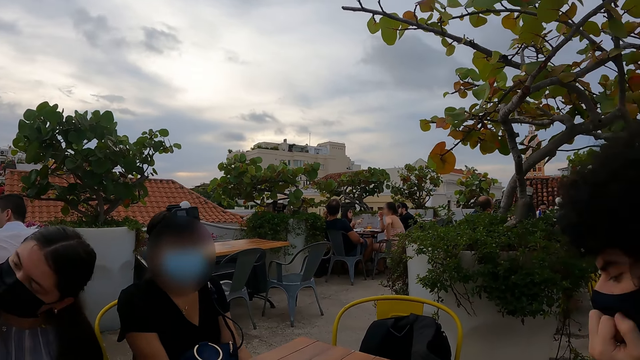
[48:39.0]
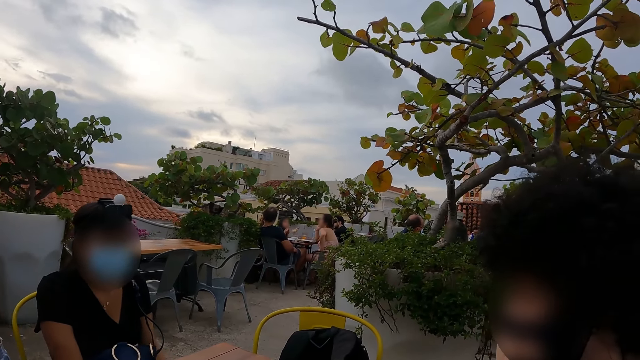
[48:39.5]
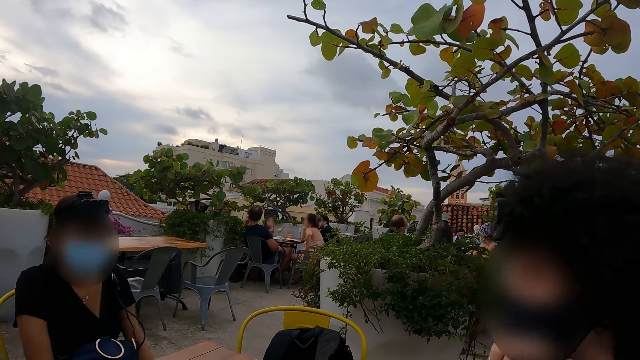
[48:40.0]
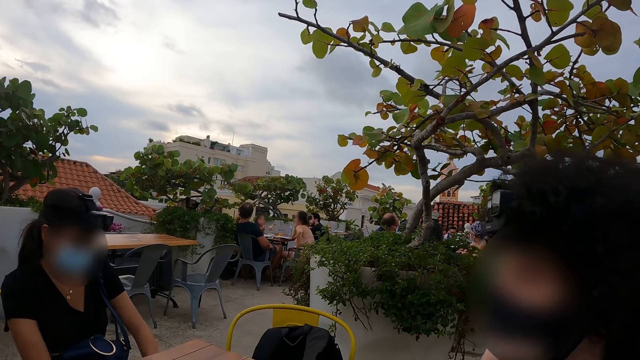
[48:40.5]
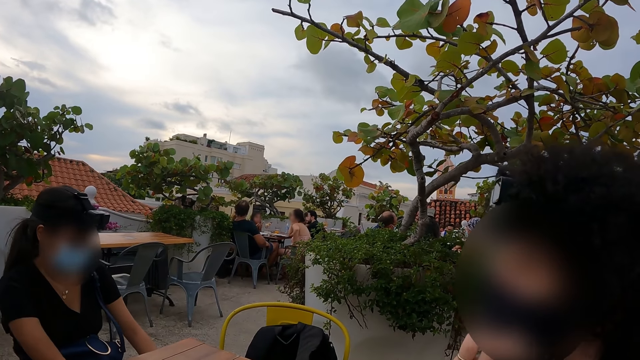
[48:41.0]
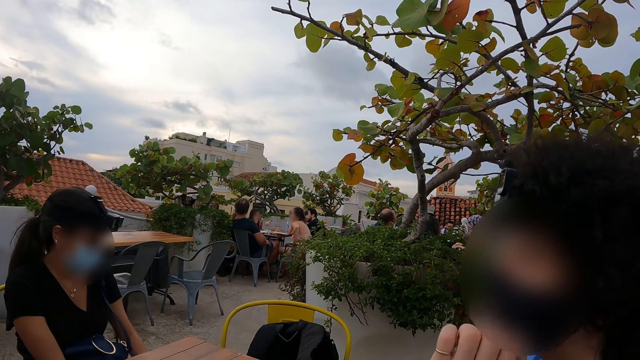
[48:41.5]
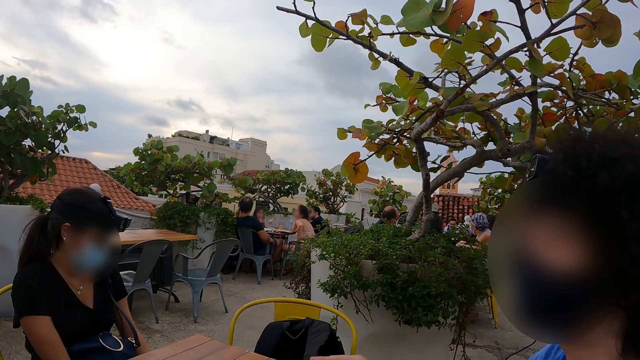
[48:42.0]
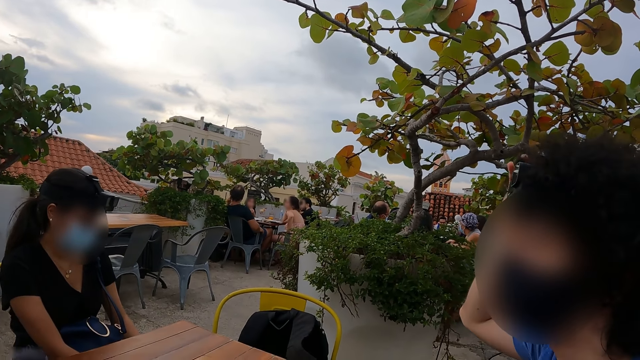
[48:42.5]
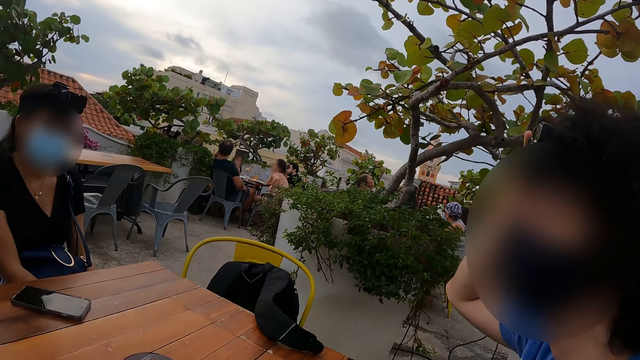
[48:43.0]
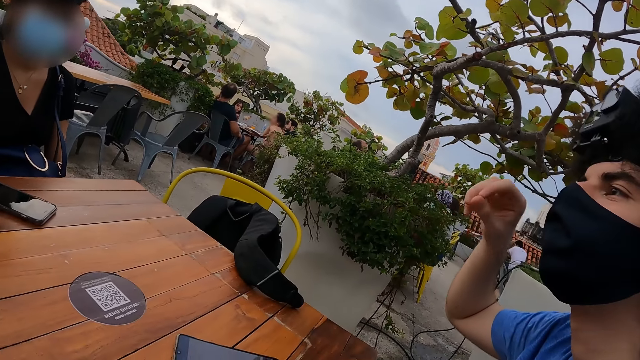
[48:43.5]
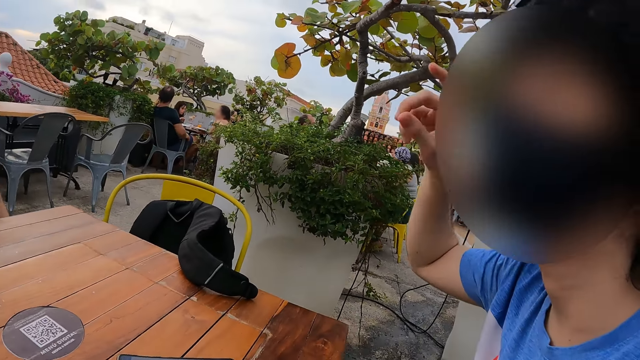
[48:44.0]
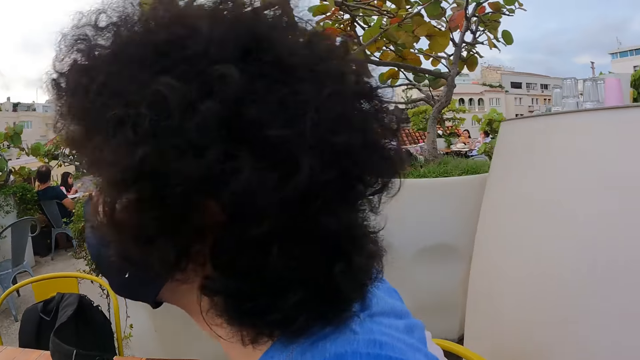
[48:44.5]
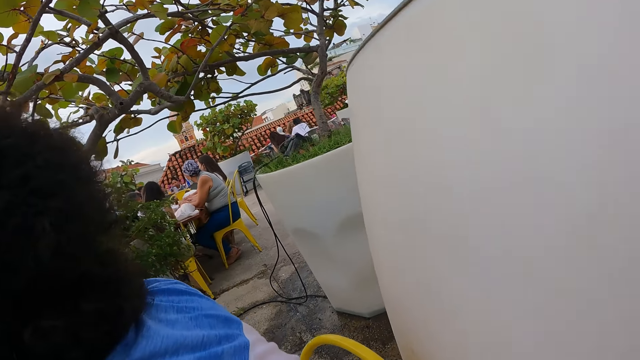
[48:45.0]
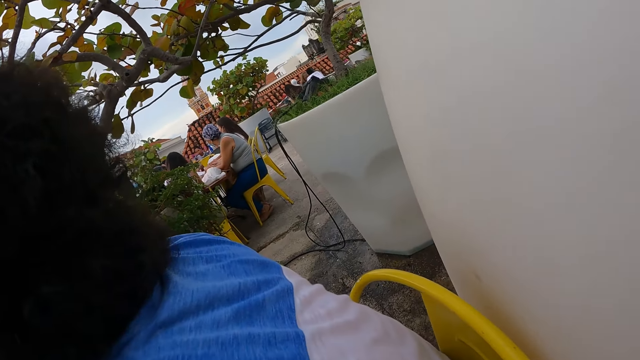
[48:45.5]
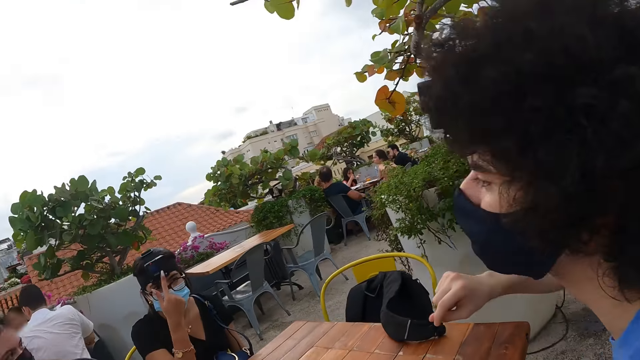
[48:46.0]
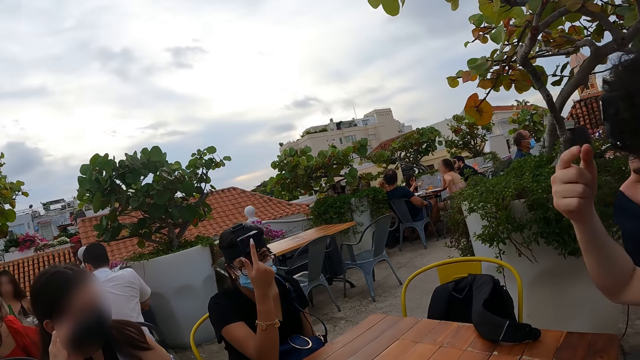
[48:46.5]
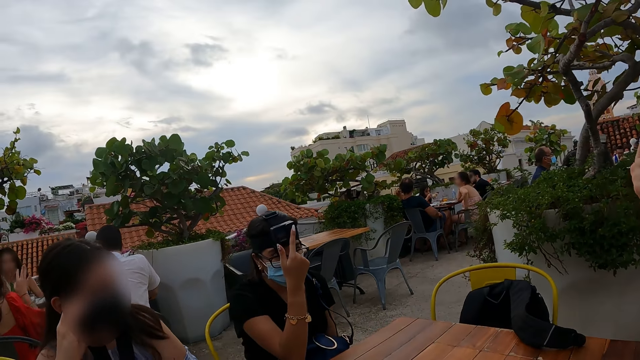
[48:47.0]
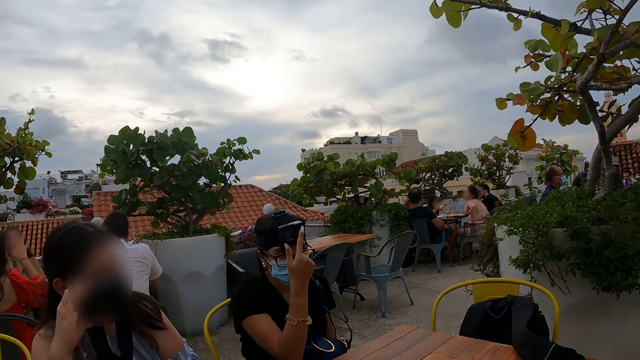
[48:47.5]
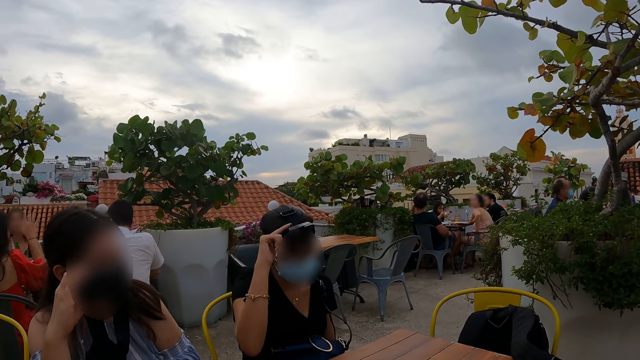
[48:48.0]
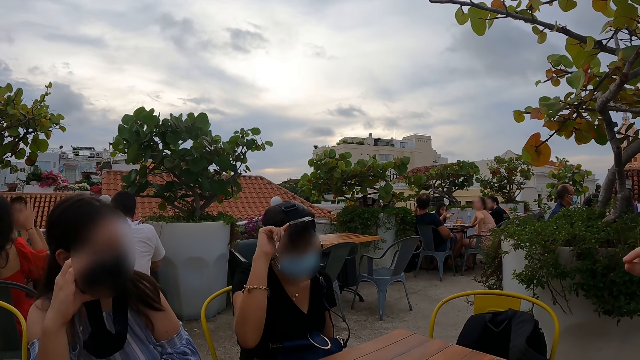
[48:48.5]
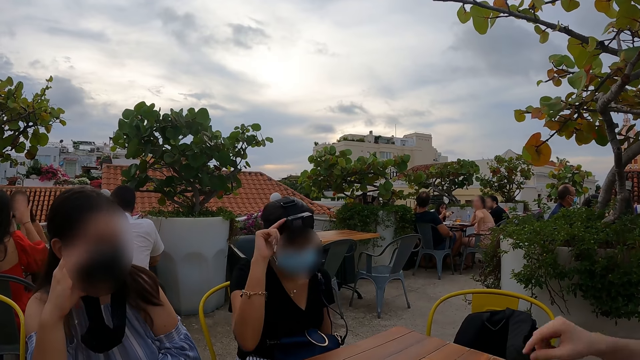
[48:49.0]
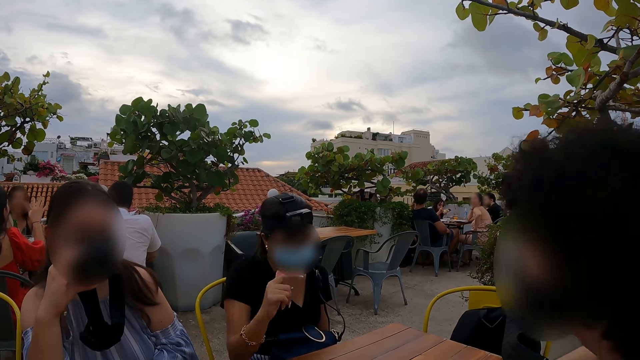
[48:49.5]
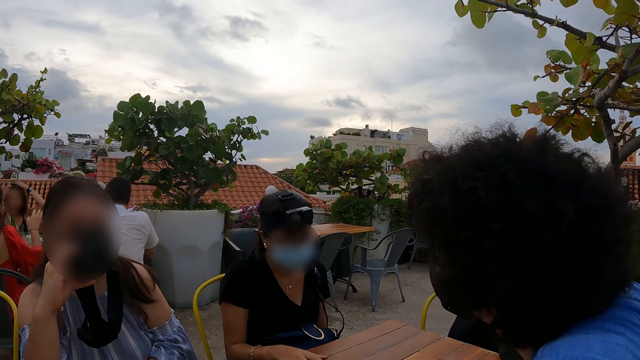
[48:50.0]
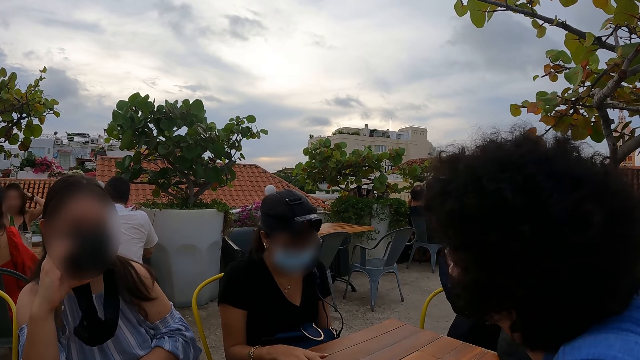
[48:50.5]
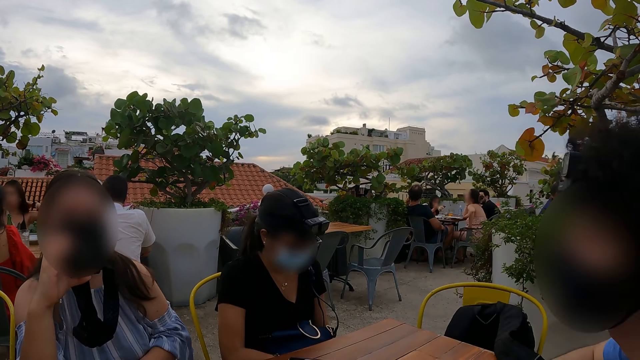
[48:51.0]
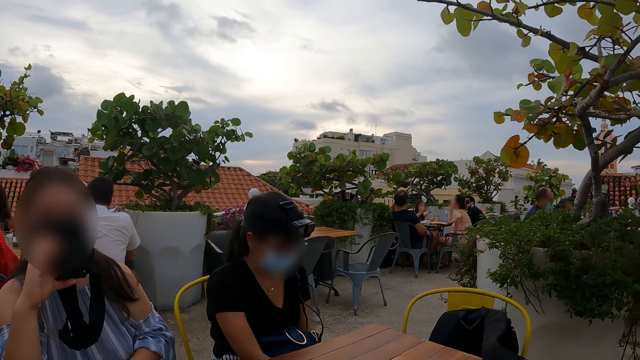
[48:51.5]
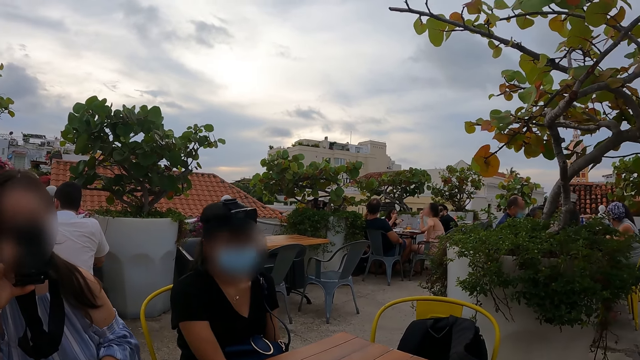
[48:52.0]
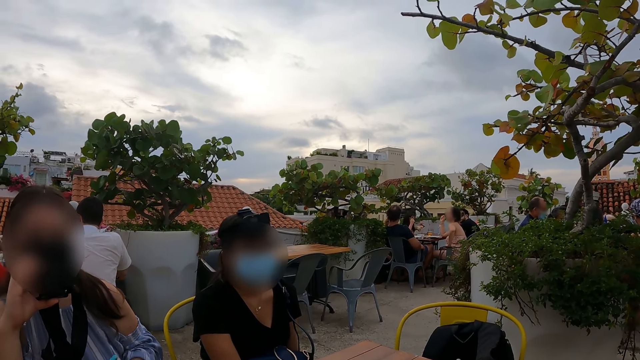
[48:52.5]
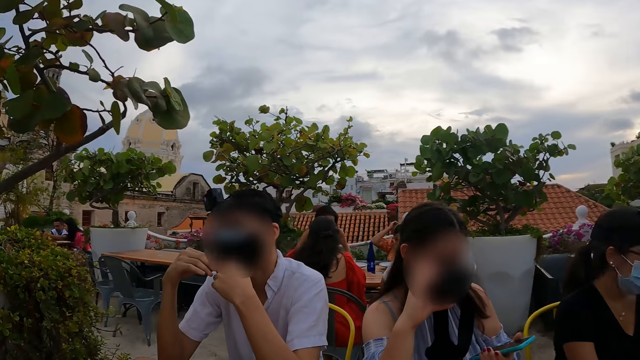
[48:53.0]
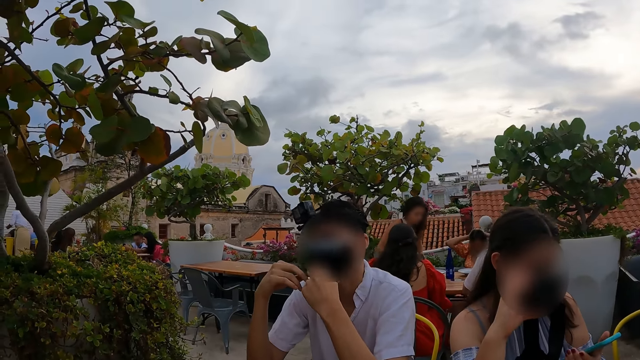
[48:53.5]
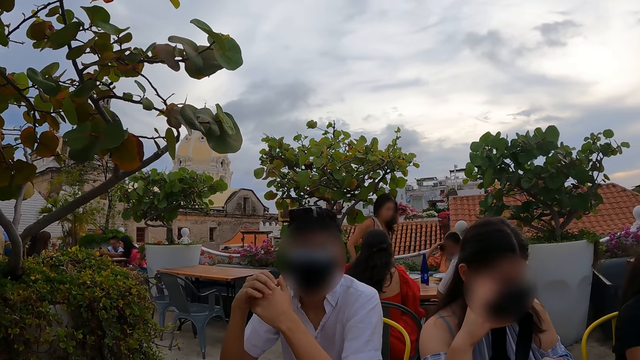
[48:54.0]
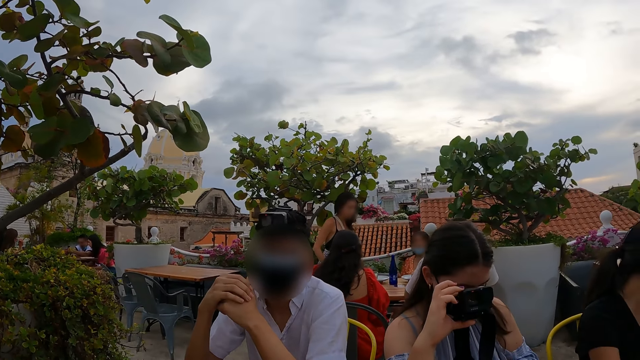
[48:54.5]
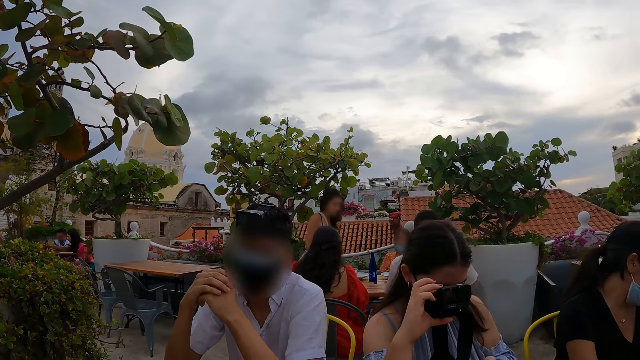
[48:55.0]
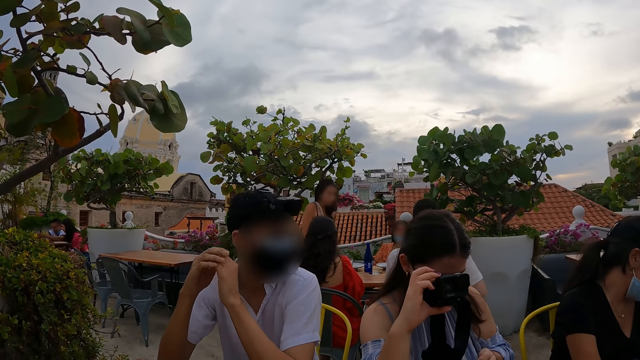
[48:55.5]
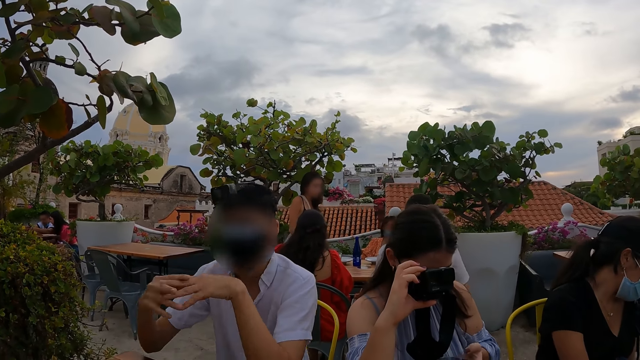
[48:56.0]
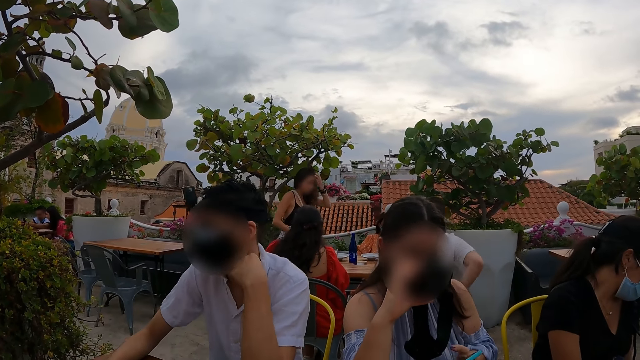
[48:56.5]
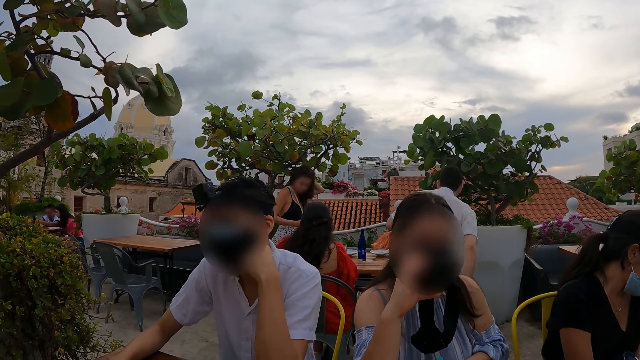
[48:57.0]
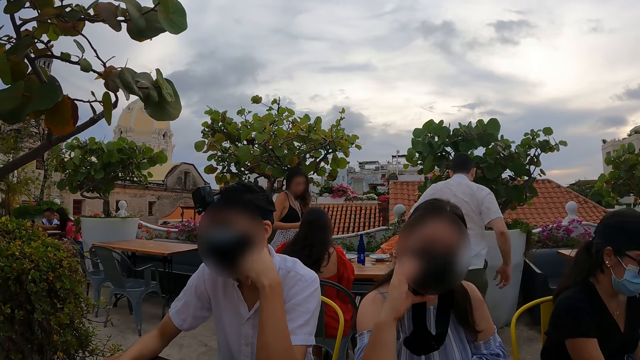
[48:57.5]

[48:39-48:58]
The camera wearer looks around. A person adjusts the camera on her head. The camera wearer looks around.

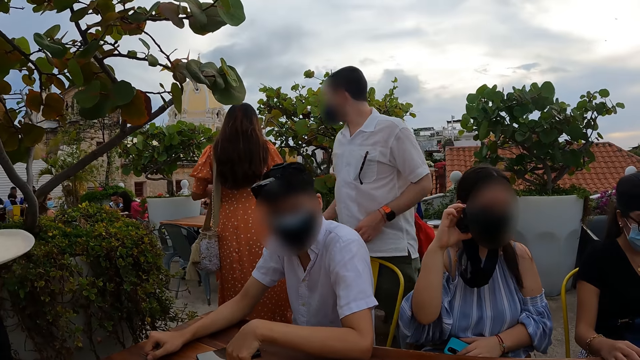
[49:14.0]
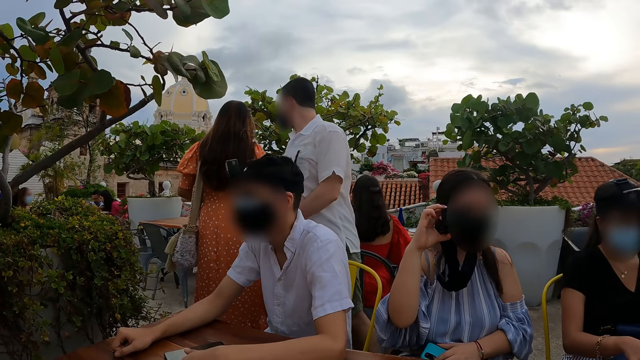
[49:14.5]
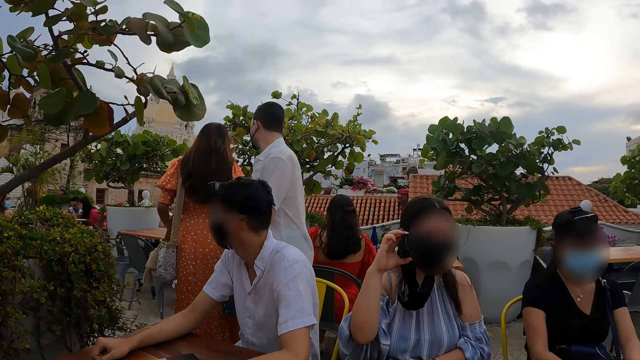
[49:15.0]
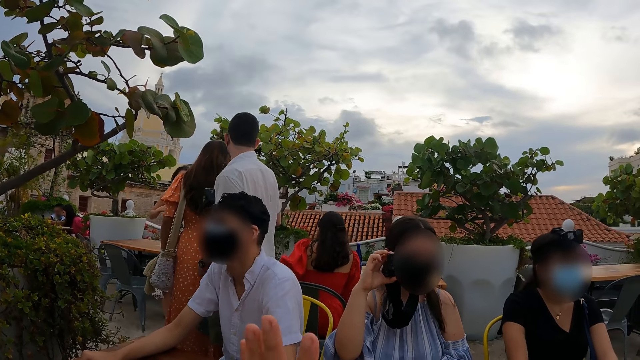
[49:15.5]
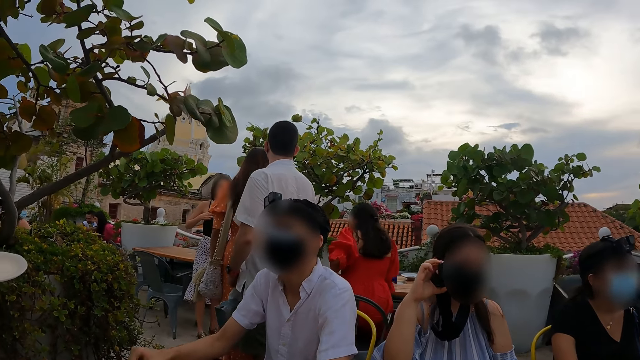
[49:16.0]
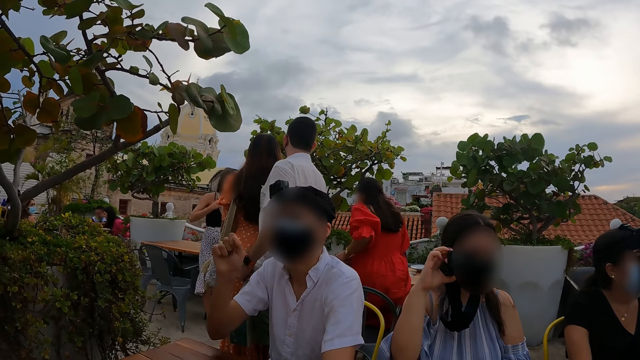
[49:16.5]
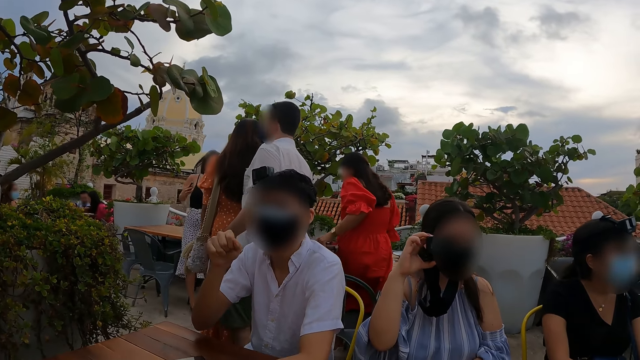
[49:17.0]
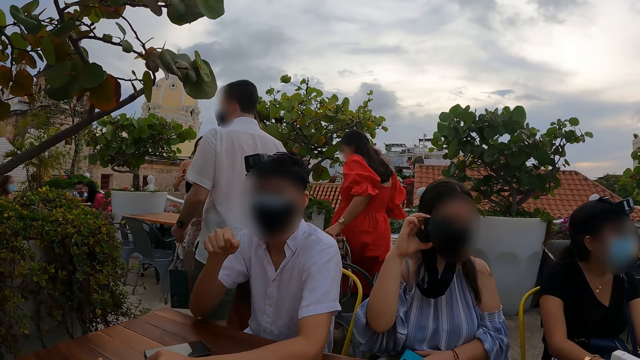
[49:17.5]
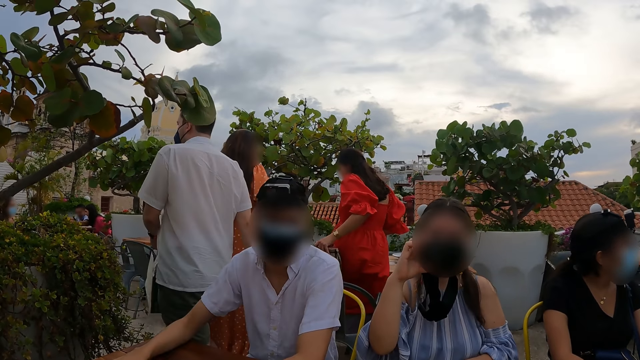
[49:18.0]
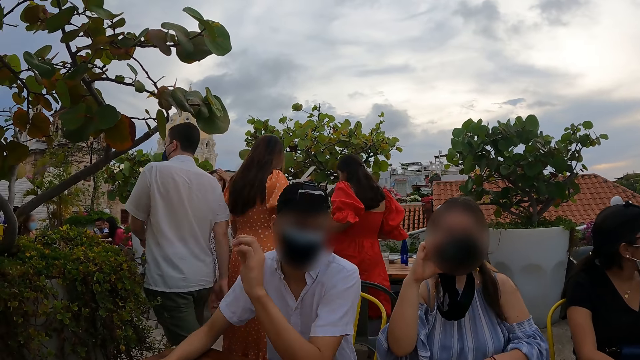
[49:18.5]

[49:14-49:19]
The camera wearer moves their hand. They look around. A person converses with the camera wearer.
